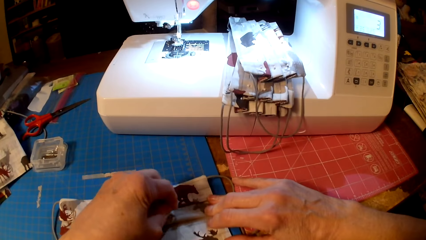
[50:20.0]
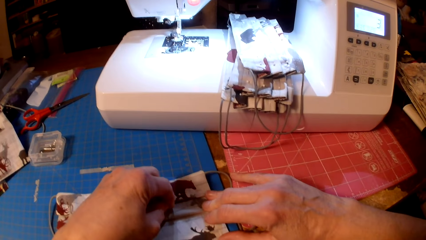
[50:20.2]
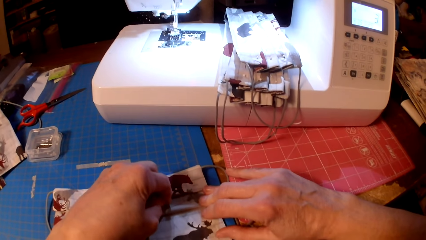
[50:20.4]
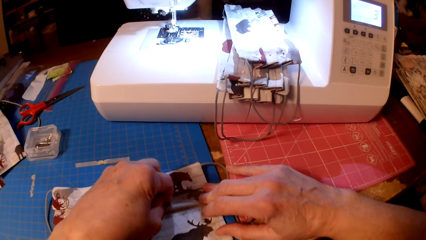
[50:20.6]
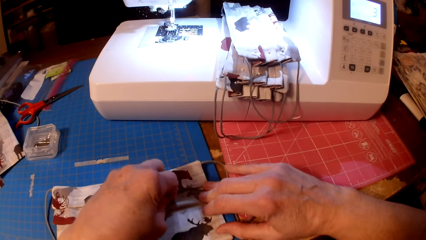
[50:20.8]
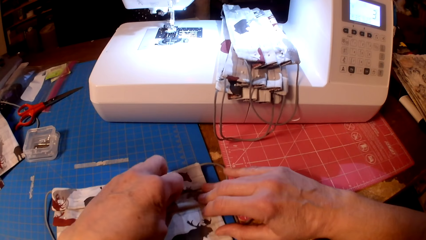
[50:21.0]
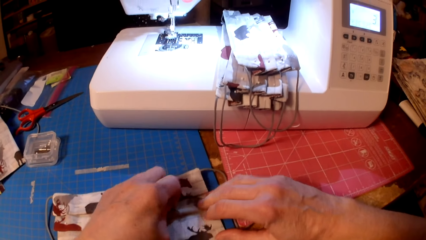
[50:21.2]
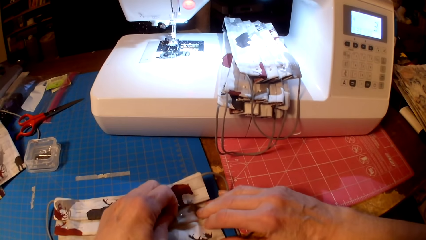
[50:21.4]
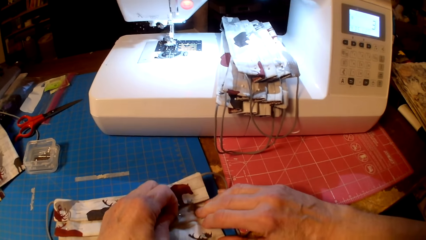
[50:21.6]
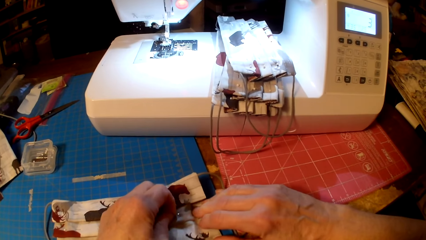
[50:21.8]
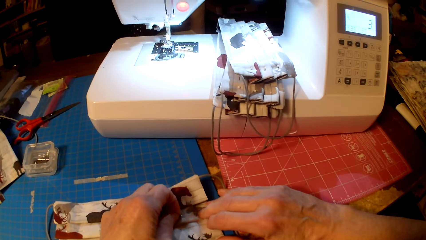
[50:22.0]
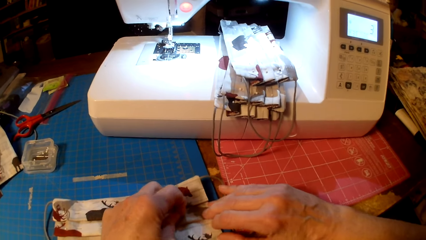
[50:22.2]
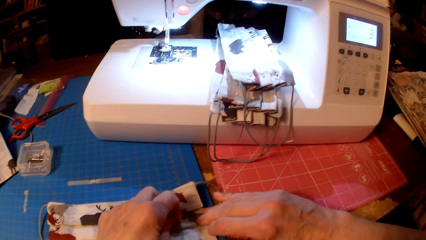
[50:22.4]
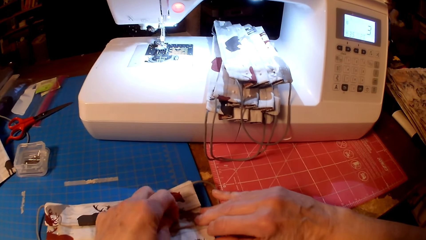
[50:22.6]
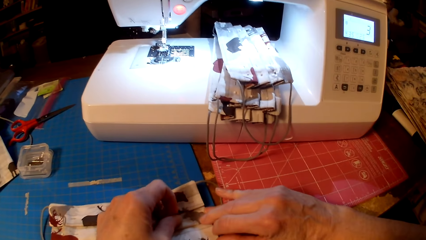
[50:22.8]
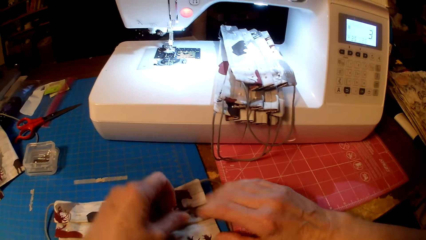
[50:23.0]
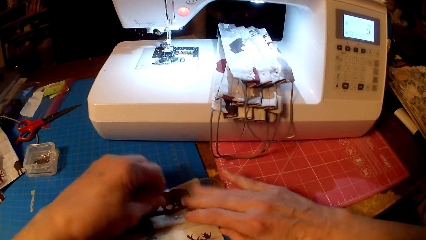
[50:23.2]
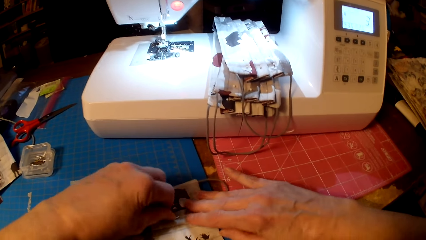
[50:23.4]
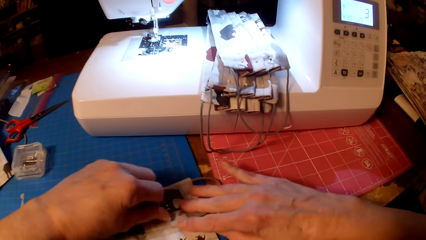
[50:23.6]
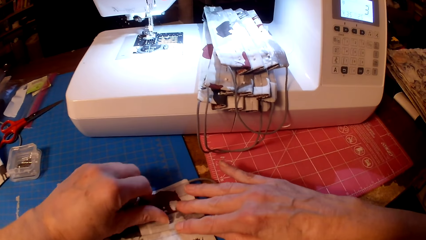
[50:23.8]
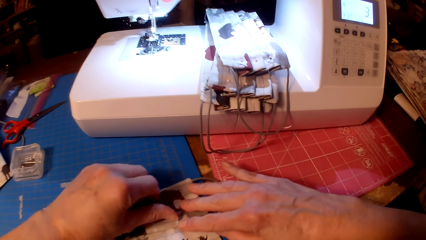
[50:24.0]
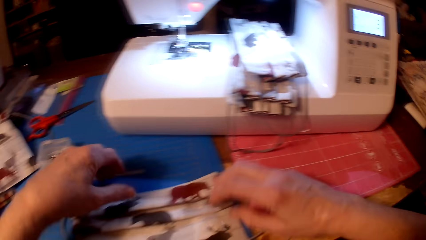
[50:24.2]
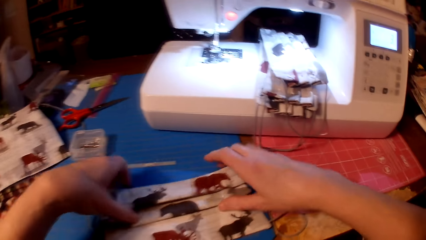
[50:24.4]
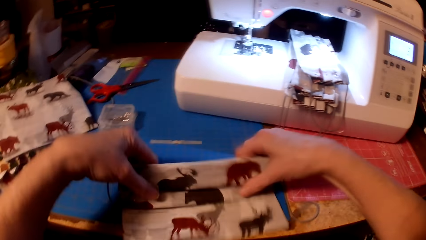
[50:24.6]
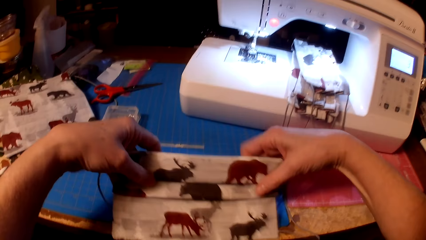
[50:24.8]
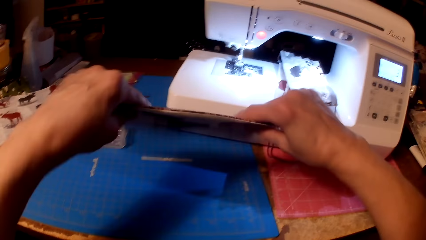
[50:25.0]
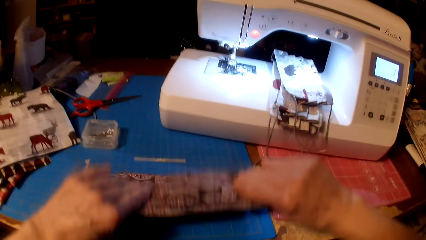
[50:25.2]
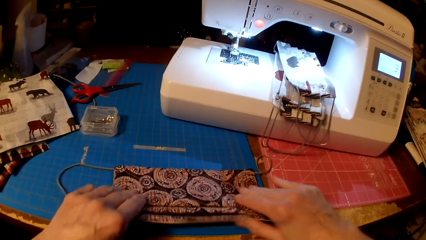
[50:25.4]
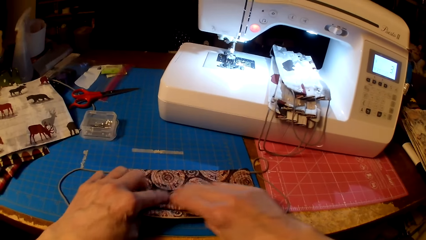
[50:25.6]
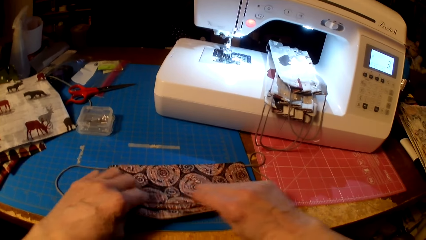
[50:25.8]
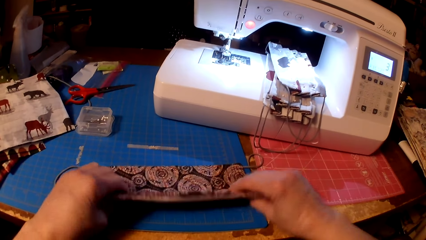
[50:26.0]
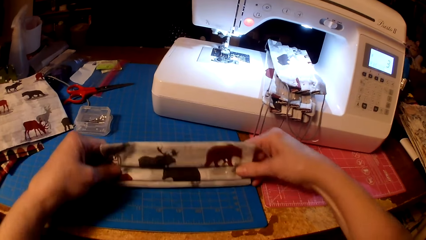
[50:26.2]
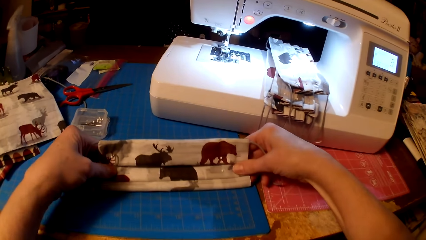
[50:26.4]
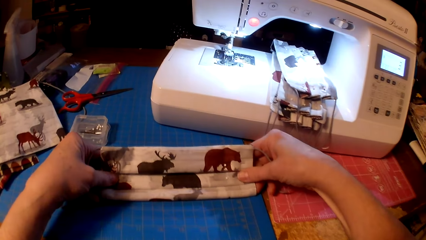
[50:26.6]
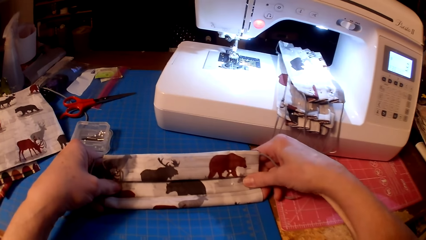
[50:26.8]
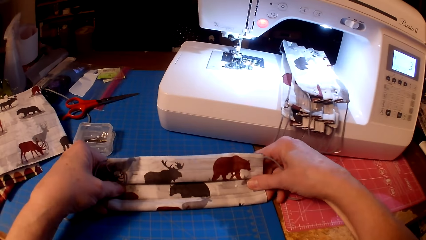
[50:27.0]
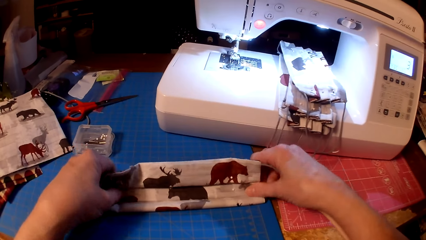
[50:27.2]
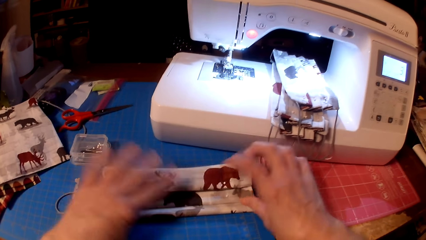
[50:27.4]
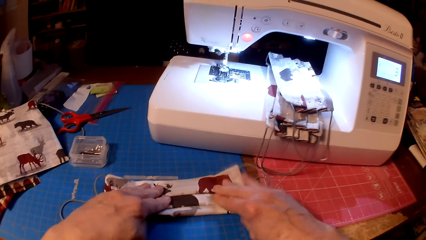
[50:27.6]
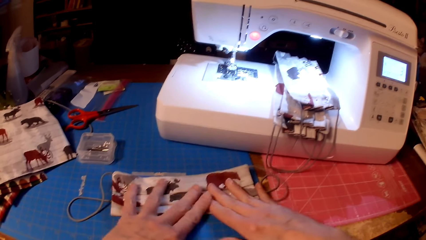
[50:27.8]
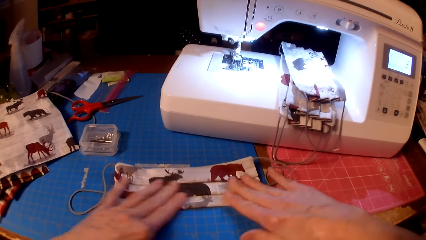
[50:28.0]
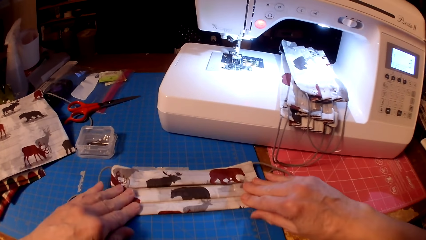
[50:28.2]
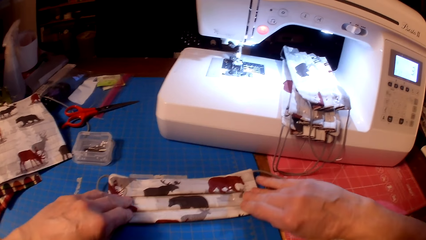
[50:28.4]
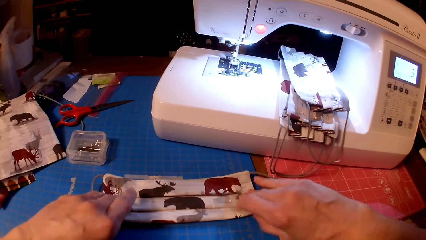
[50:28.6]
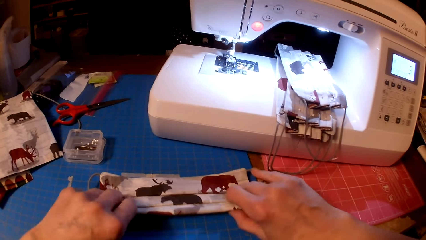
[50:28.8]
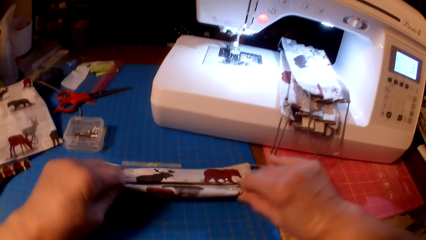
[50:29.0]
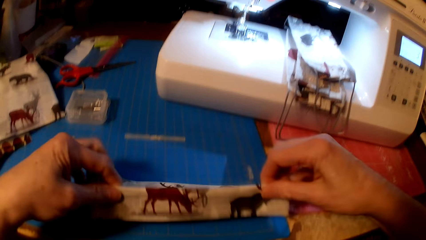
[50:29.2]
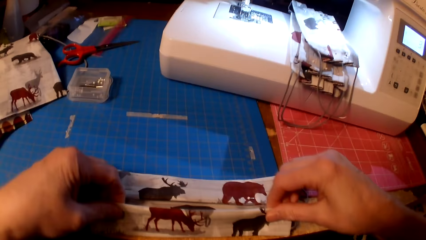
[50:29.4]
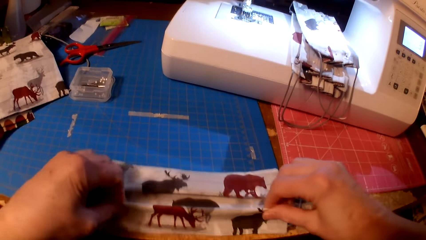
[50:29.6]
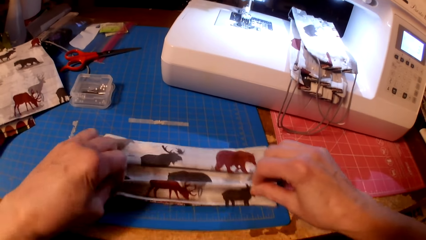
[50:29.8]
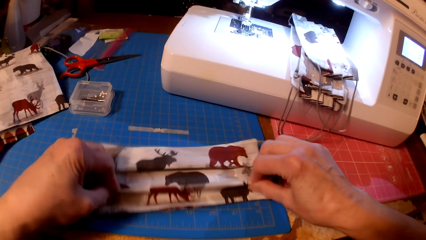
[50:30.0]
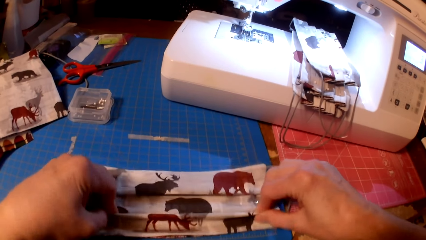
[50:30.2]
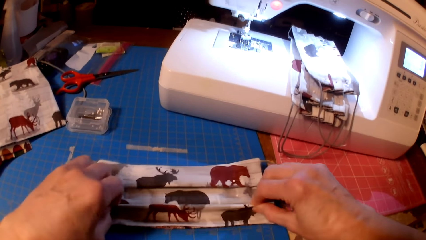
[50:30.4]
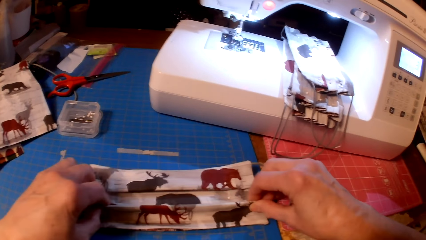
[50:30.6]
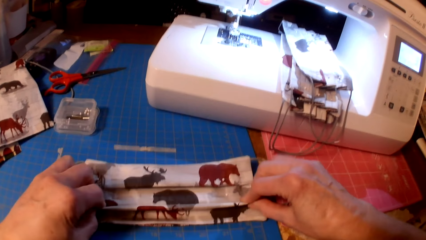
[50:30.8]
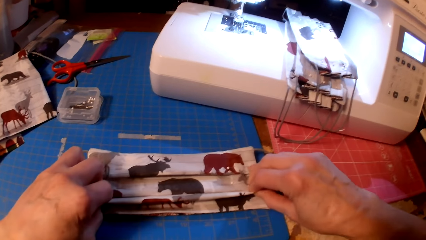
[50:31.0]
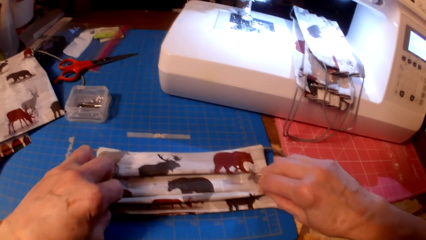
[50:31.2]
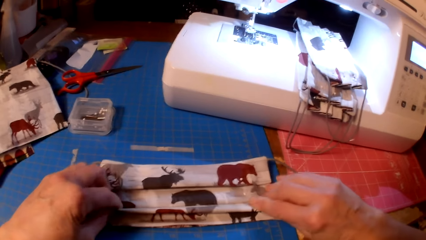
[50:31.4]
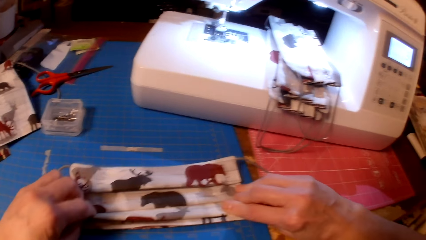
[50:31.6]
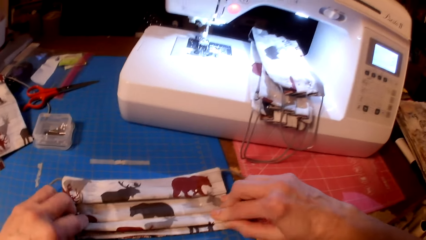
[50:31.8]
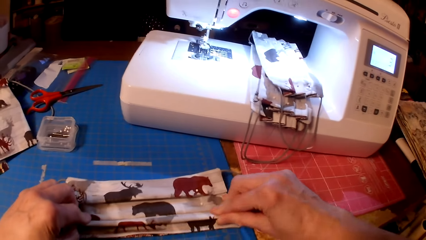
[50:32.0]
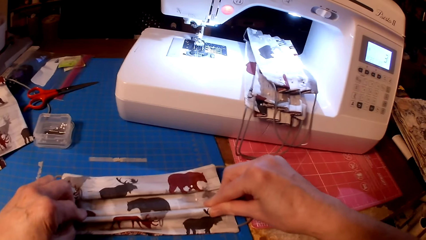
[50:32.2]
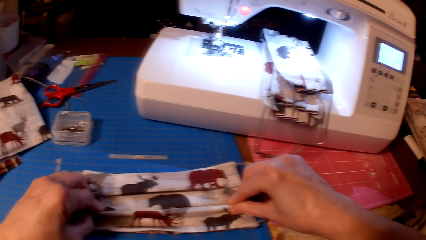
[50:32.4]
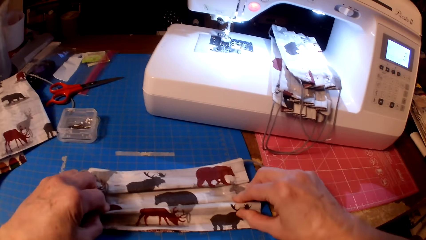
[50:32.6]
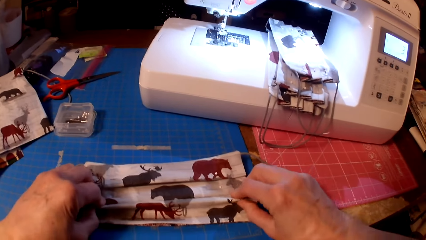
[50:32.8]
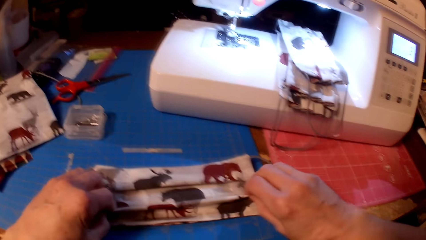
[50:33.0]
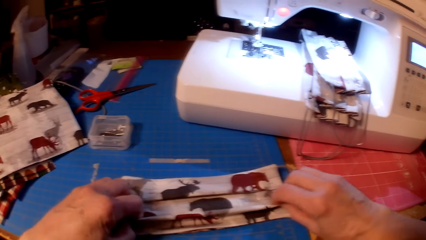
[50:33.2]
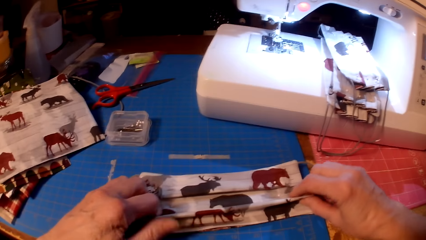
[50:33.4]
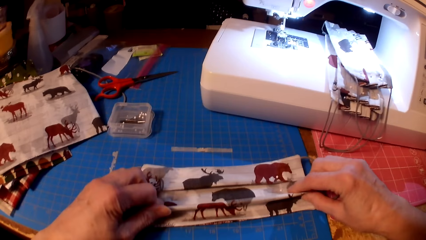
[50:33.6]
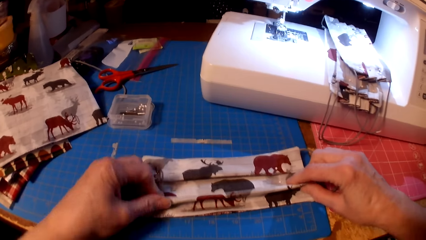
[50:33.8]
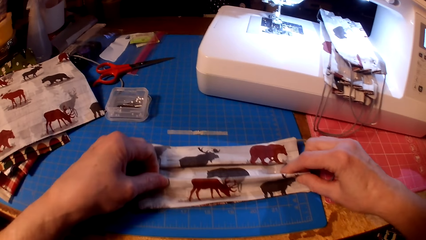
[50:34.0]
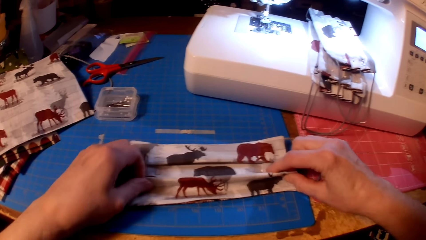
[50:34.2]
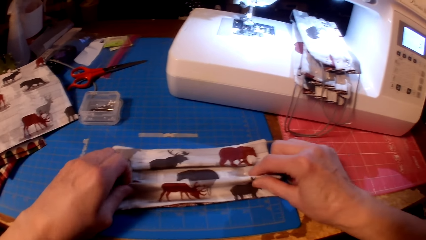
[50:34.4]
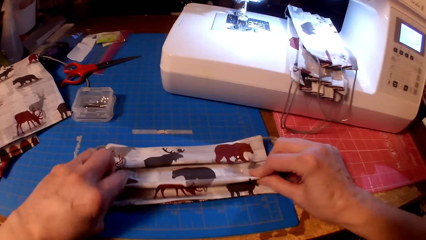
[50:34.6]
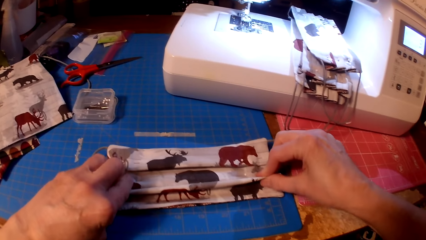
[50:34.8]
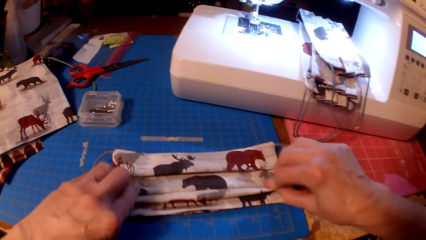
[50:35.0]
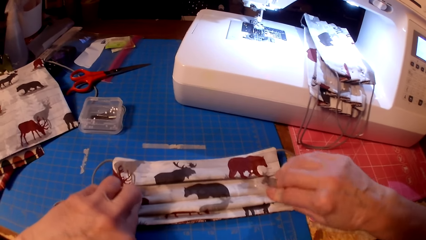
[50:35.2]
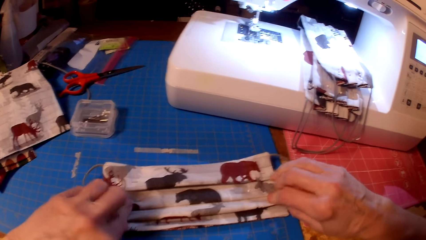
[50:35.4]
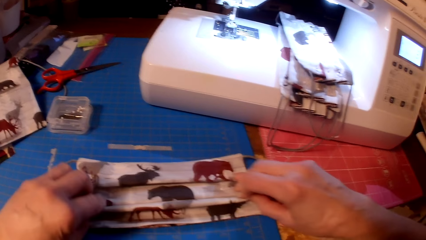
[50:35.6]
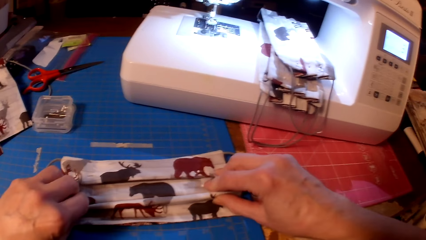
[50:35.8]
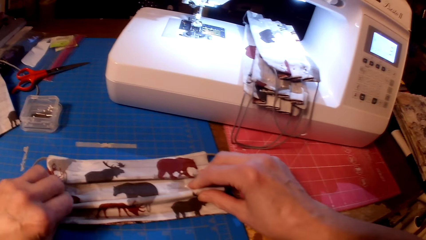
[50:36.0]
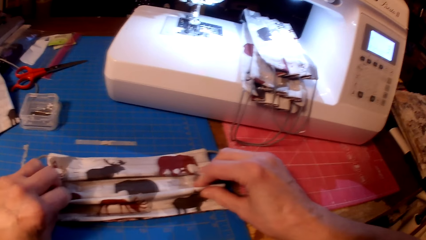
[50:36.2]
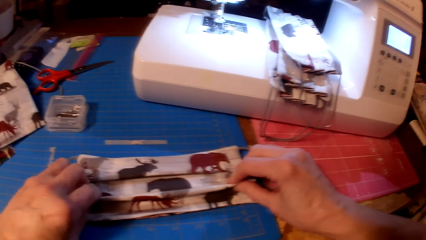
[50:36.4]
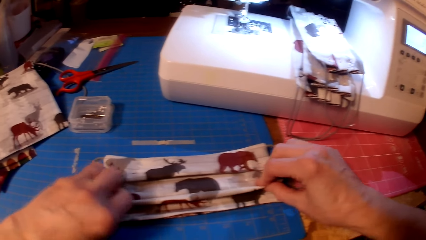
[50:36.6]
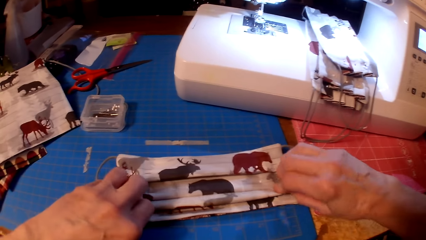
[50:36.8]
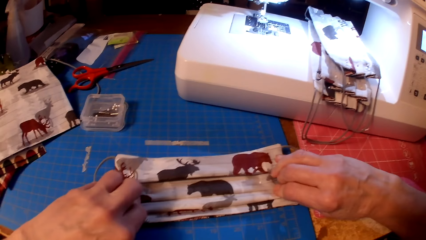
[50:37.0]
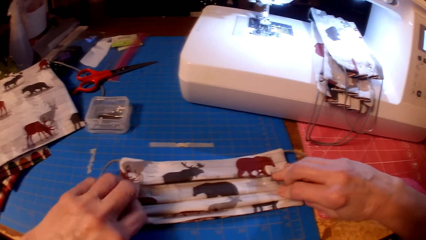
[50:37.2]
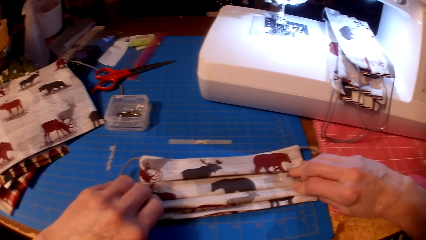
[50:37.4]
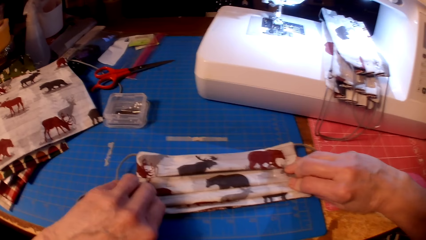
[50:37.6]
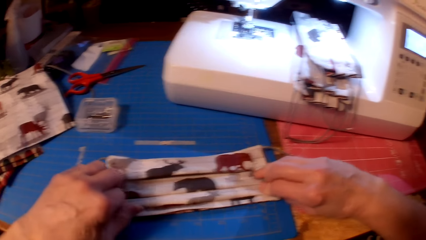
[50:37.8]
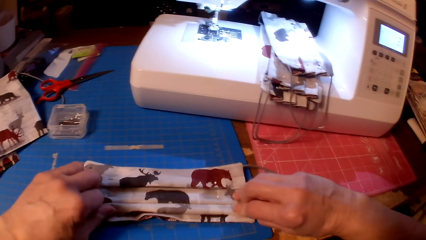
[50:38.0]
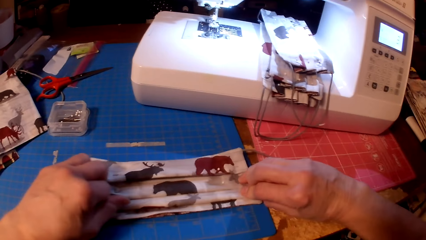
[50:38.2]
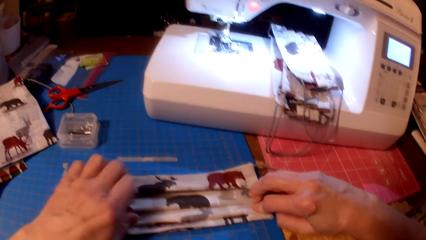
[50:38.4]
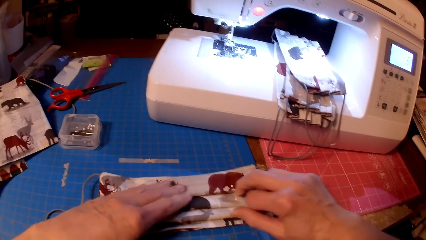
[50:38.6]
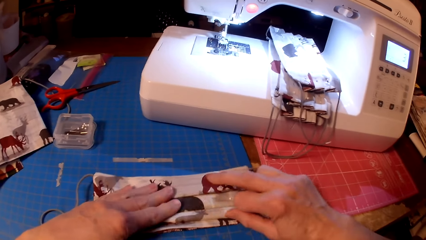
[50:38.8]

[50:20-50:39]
The camera wearer pins the fabric. They fold the piece of cloth.
